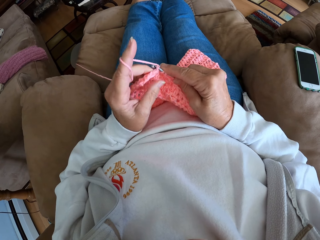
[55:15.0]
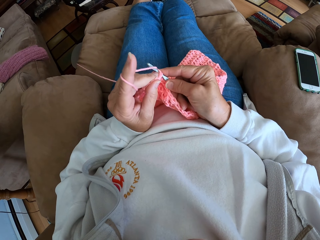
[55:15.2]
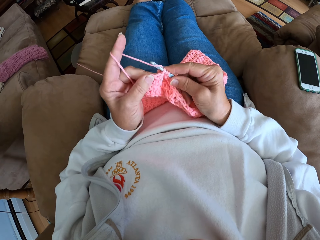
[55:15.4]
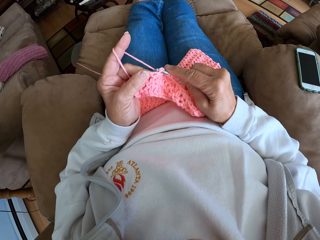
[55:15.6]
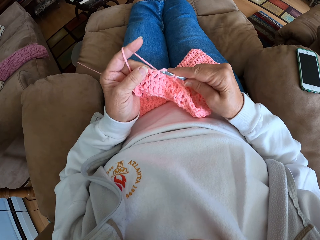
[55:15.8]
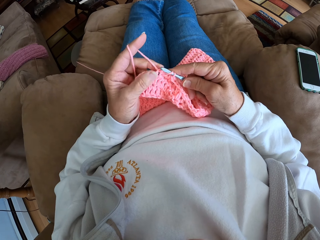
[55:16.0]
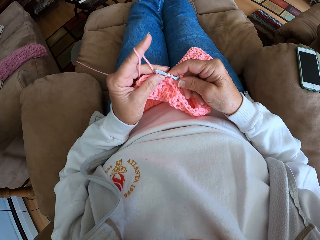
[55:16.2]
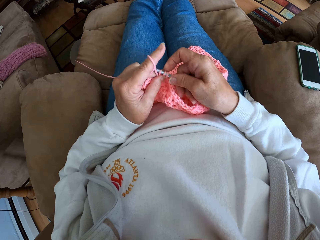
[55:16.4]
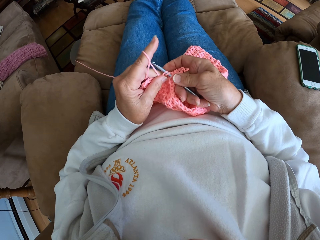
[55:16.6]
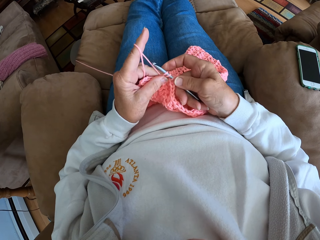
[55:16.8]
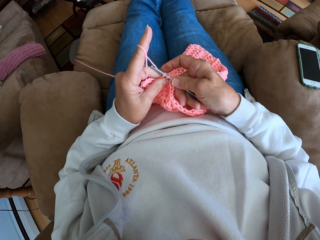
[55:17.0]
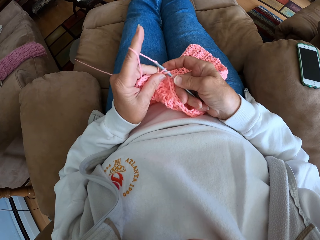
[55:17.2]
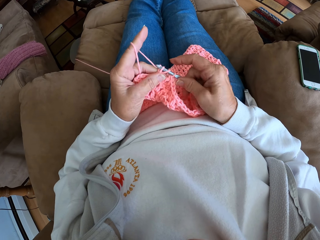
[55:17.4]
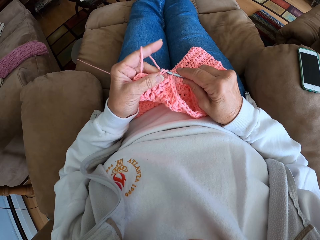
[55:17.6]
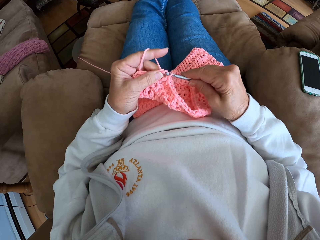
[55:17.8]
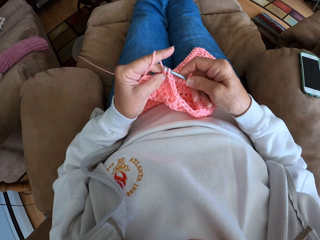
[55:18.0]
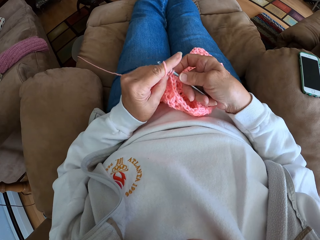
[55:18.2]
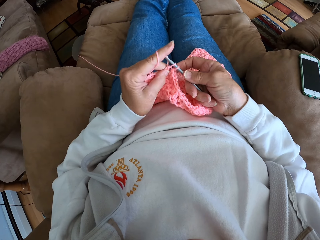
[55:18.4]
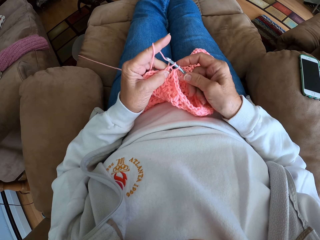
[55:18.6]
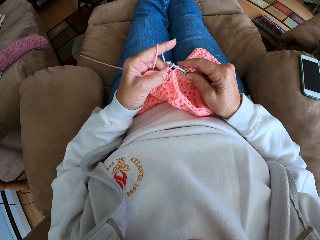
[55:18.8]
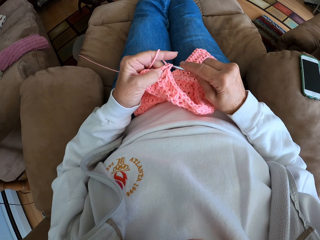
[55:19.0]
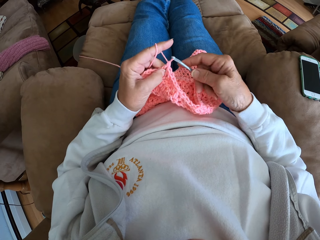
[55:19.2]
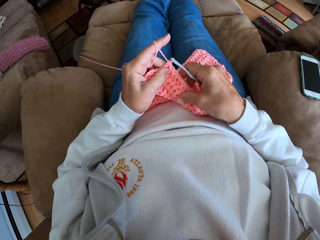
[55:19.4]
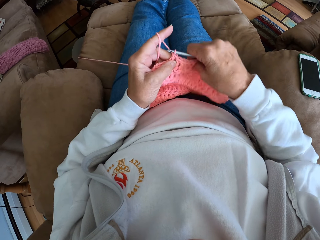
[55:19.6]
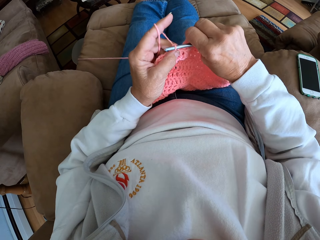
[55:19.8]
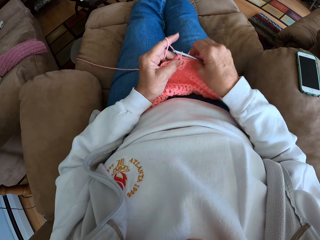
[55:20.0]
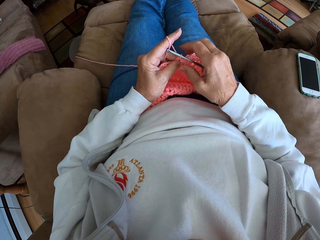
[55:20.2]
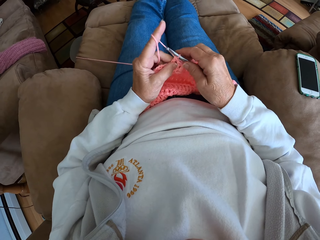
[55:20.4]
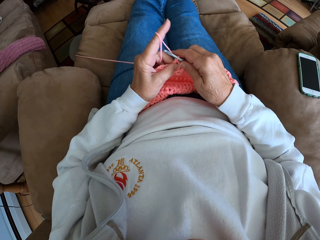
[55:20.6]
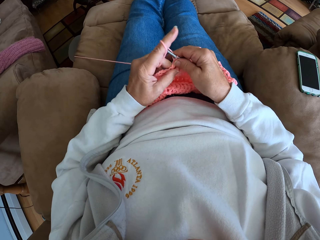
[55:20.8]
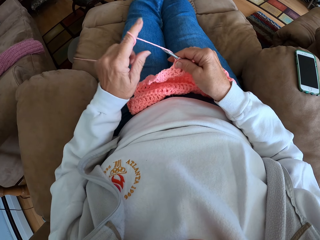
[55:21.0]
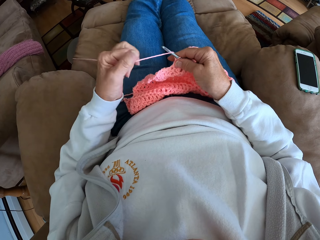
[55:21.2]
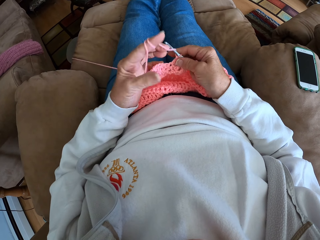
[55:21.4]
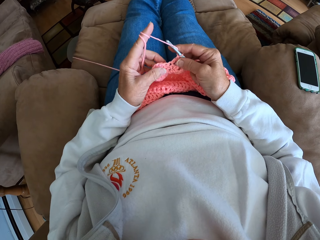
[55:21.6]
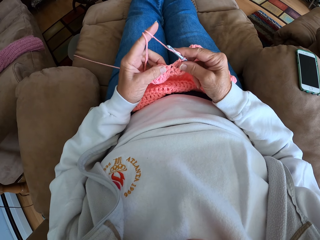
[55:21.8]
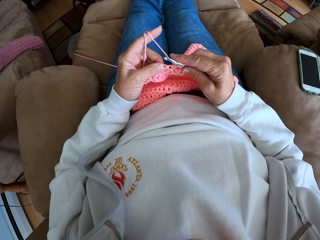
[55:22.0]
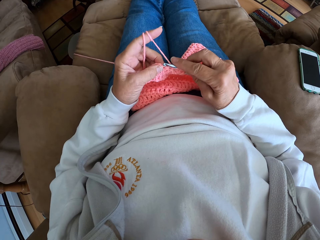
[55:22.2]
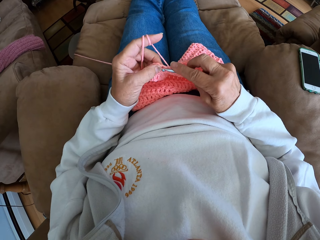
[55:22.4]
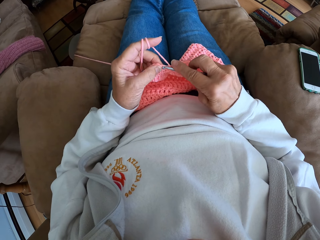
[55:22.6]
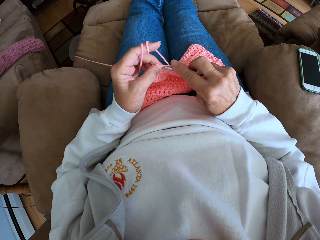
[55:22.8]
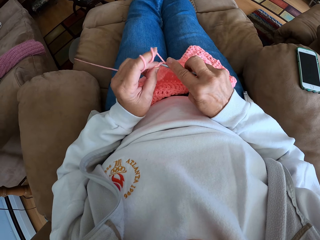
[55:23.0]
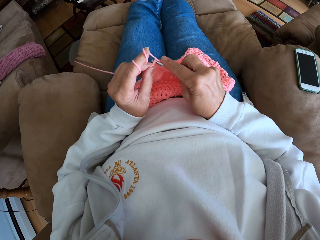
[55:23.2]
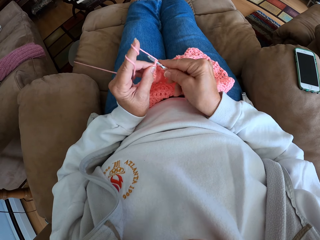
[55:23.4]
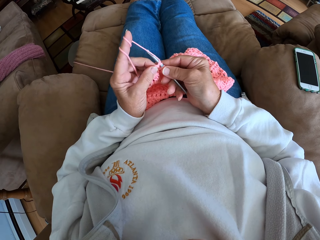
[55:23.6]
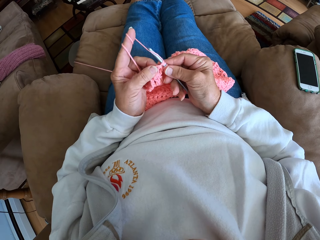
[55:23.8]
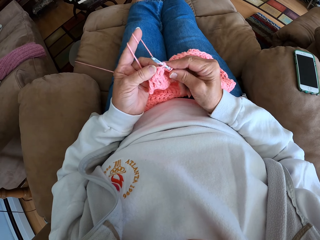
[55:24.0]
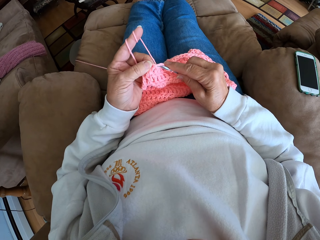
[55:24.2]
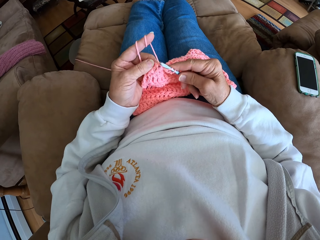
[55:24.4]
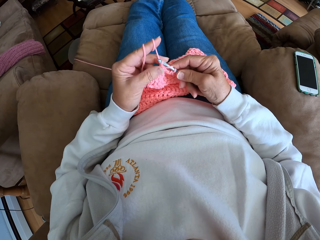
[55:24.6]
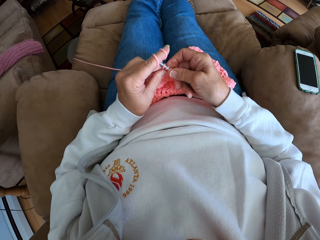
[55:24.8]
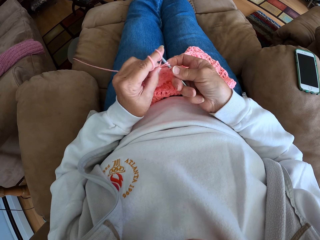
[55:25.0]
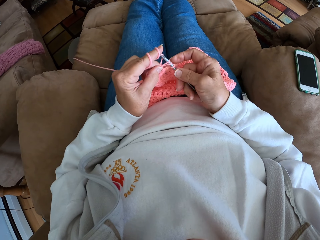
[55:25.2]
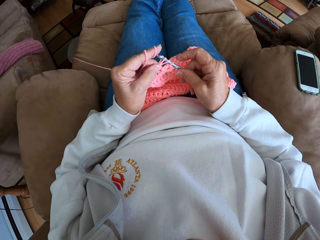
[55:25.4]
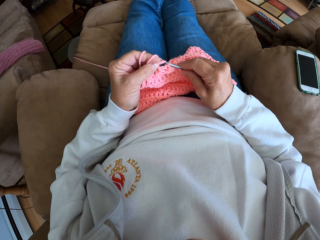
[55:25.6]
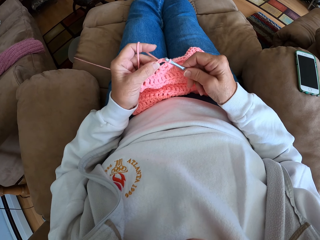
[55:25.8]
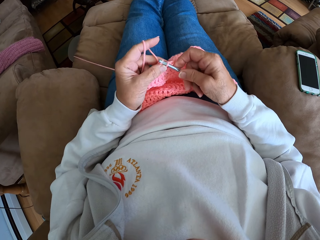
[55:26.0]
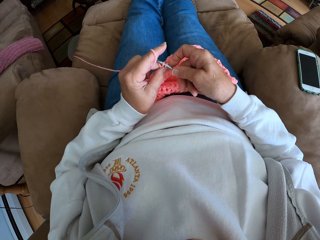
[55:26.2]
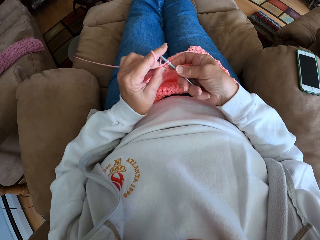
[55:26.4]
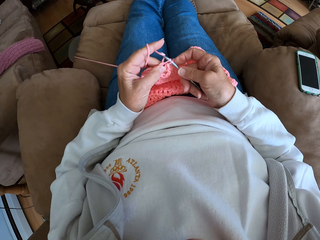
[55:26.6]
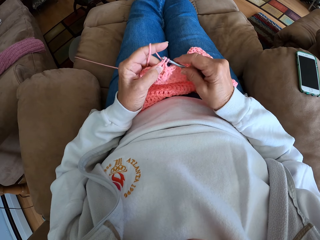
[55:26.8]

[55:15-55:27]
The camera wearer adjusts the fabric on her lap with her hands. She twists the yarn around her left hand again. She continues crocheting with the yarn.

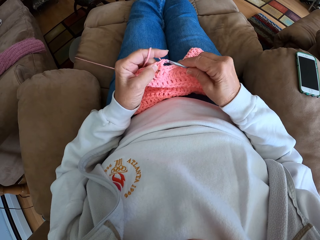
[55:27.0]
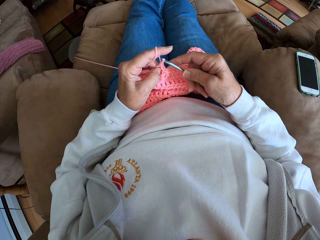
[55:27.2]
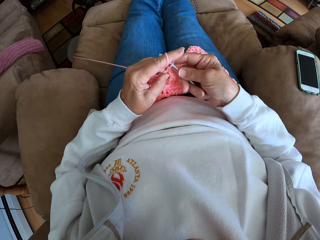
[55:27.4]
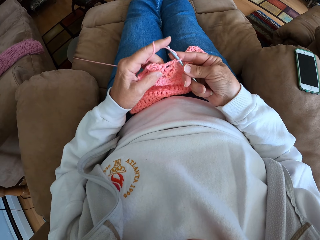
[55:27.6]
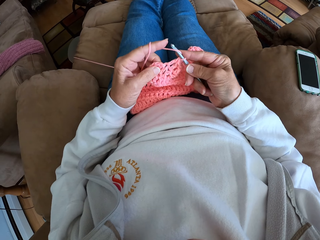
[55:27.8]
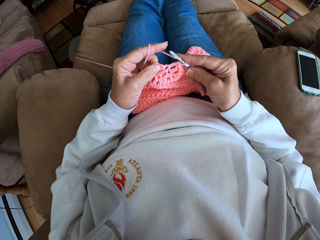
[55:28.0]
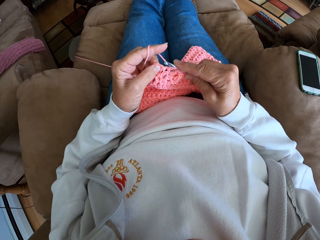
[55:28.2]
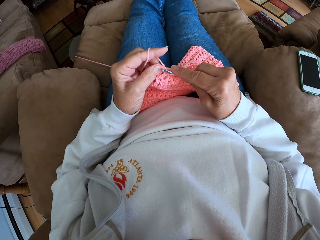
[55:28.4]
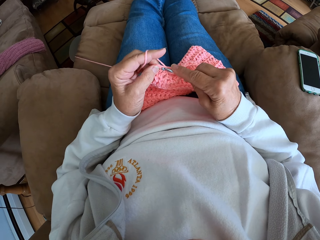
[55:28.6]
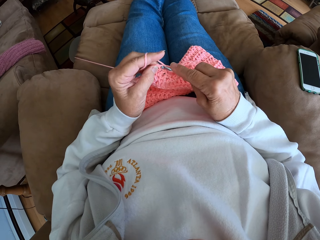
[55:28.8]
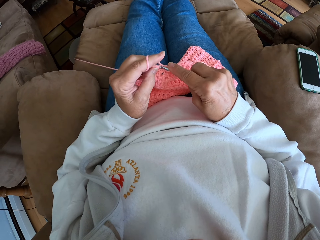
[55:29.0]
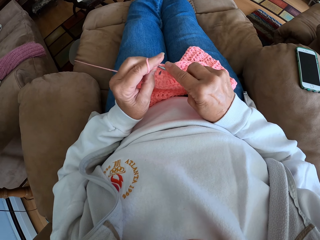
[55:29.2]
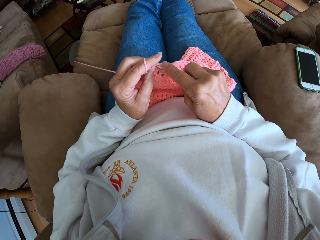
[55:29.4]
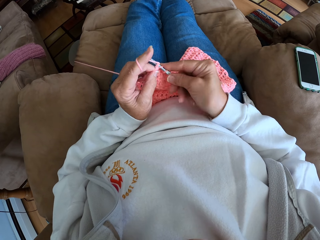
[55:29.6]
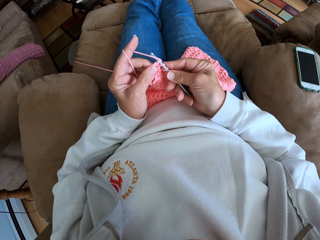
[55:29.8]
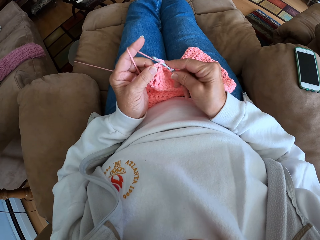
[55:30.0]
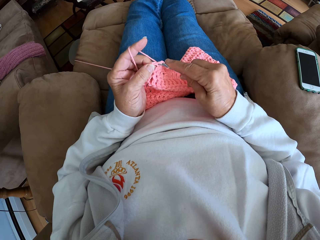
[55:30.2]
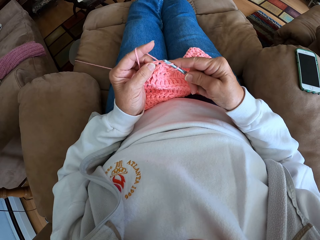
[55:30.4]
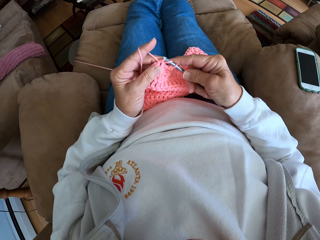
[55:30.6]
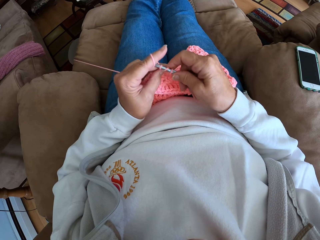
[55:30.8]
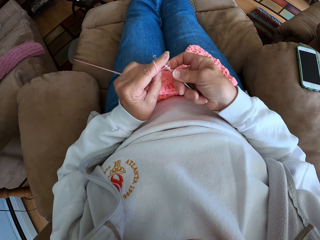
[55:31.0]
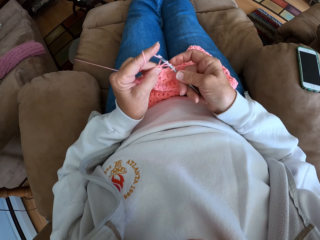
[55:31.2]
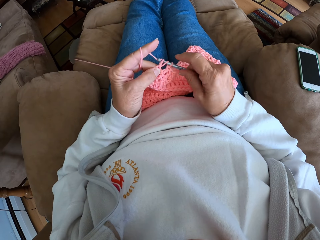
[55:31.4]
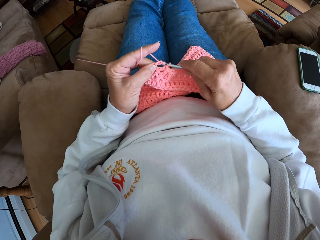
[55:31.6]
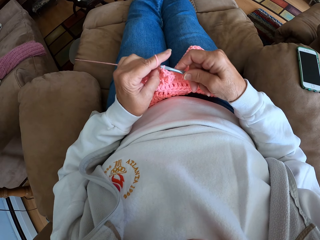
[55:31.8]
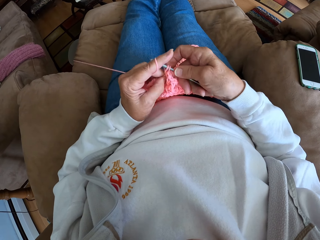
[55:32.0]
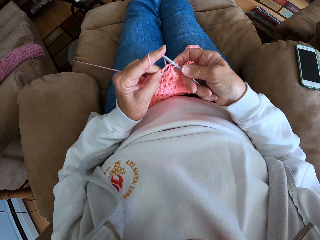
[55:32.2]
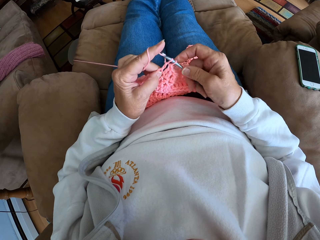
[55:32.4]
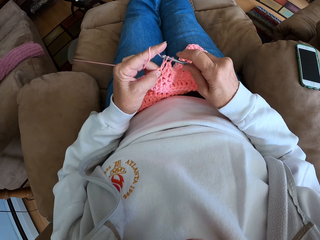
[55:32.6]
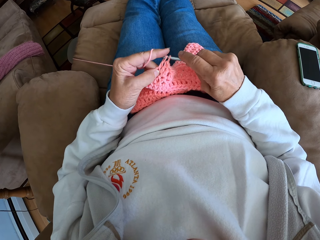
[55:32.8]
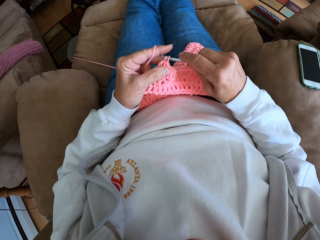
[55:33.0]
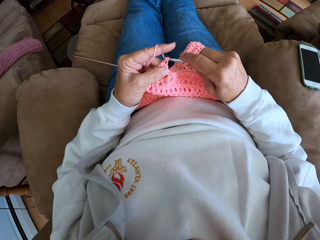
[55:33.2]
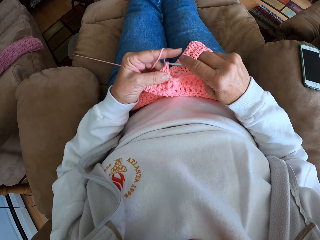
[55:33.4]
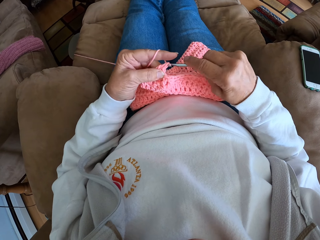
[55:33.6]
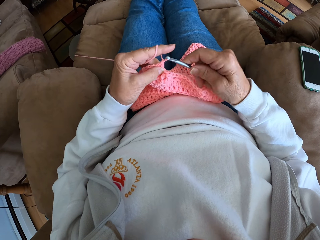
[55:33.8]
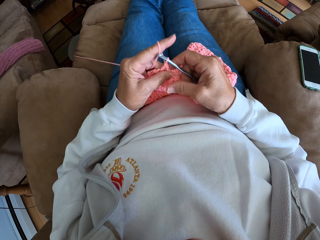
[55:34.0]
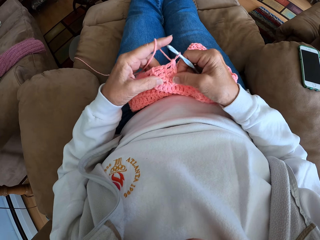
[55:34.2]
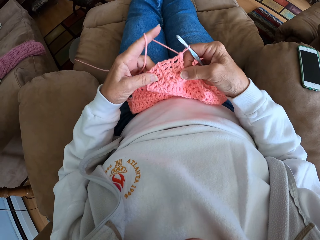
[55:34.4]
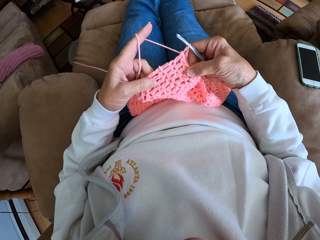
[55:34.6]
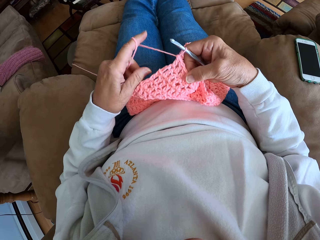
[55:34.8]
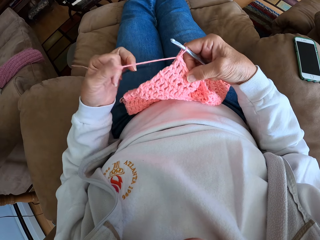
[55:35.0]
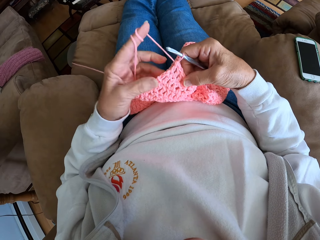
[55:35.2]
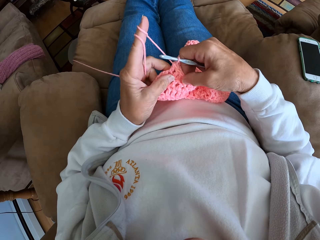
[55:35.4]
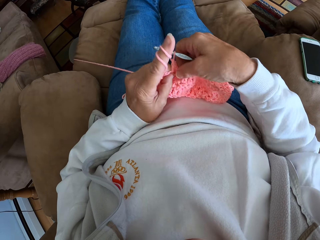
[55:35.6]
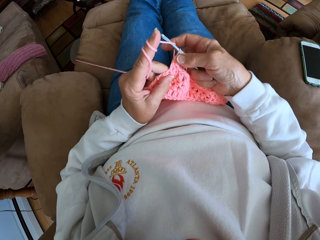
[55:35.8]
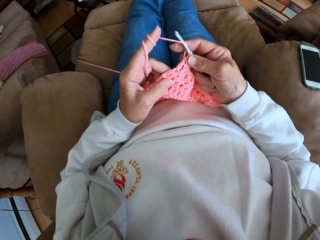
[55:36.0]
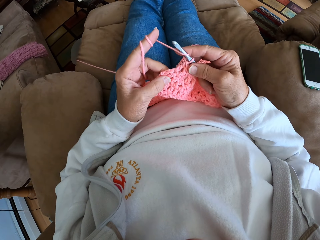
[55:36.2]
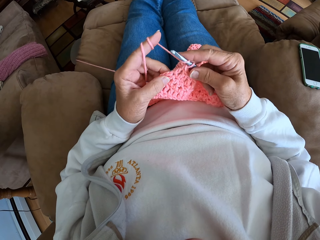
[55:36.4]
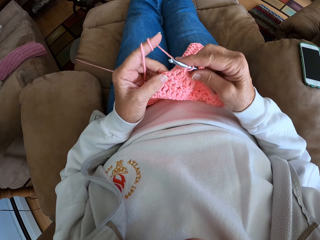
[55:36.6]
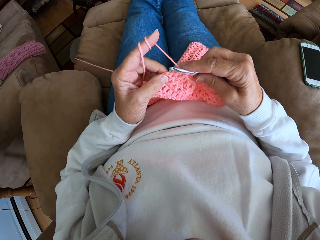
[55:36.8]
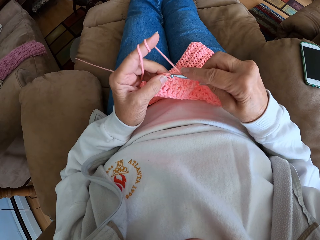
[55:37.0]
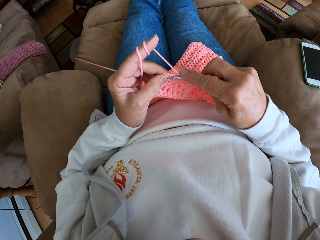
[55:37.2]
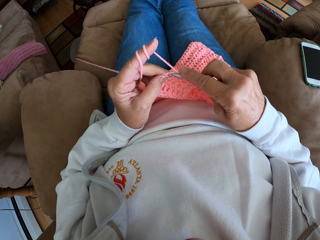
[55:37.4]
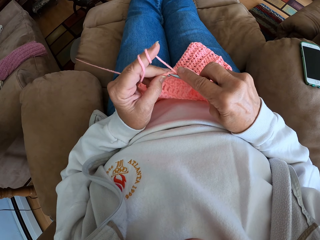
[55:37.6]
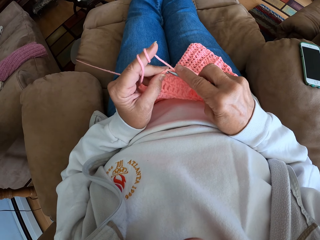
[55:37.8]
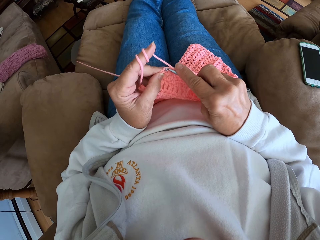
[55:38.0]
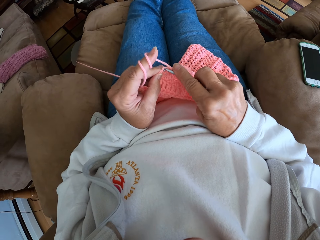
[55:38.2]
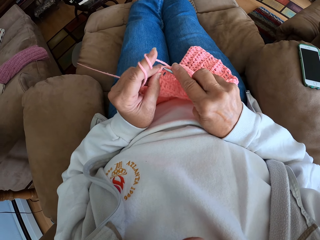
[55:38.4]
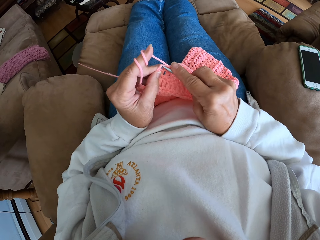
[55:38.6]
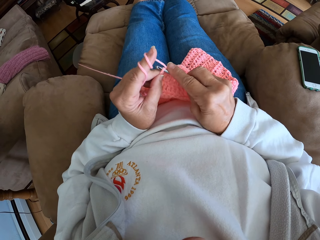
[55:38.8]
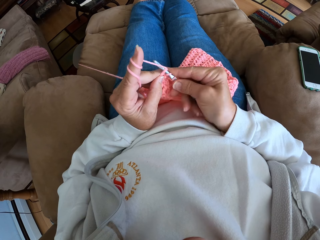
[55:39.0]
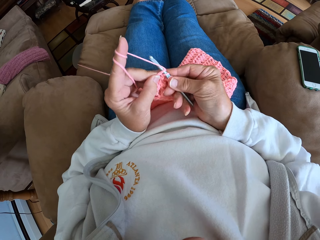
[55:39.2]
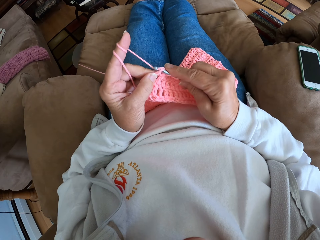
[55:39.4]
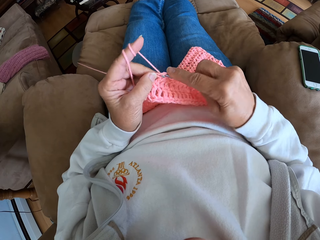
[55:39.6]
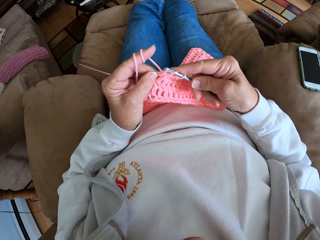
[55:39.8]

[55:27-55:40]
The camera wearer twists the yarn around her left hand again. She continues crocheting with the yarn.
